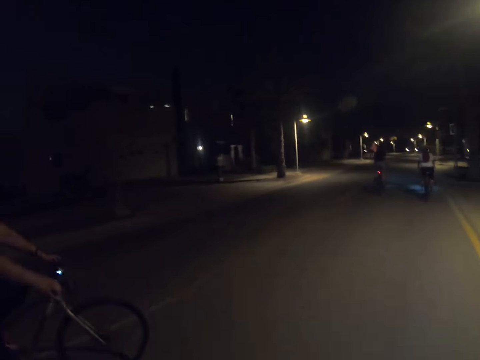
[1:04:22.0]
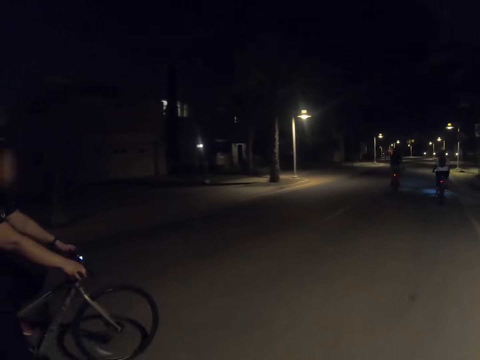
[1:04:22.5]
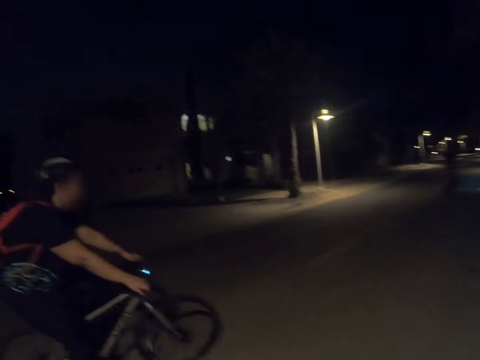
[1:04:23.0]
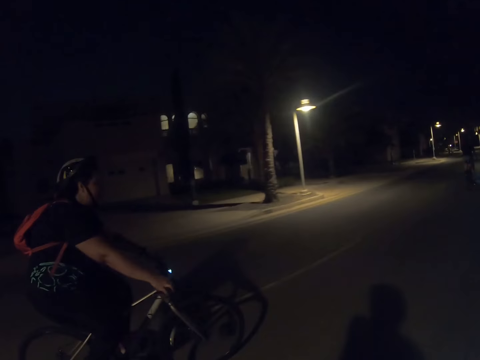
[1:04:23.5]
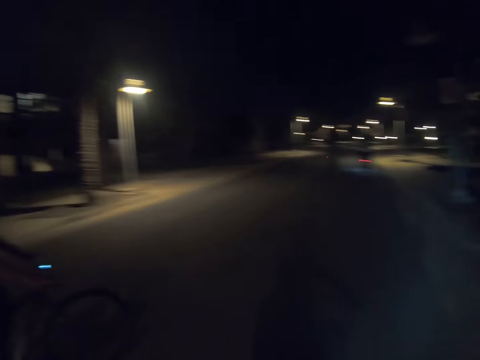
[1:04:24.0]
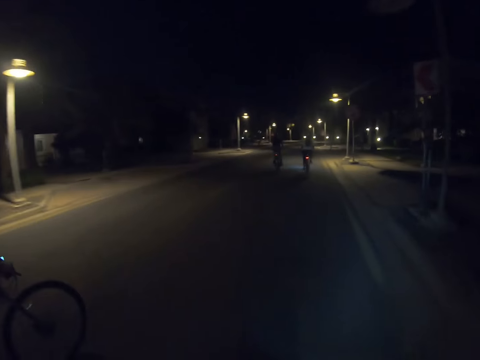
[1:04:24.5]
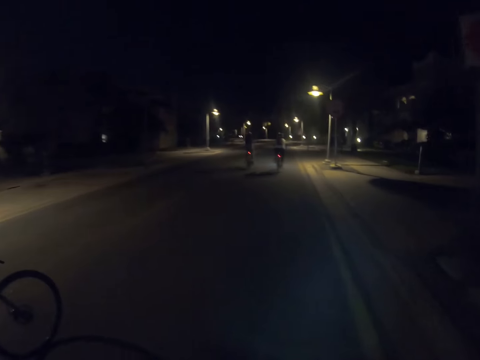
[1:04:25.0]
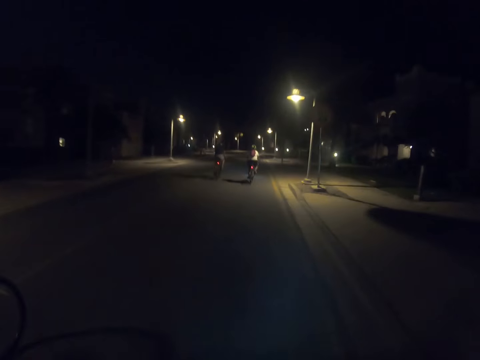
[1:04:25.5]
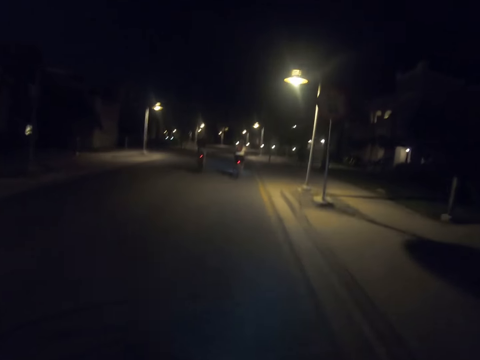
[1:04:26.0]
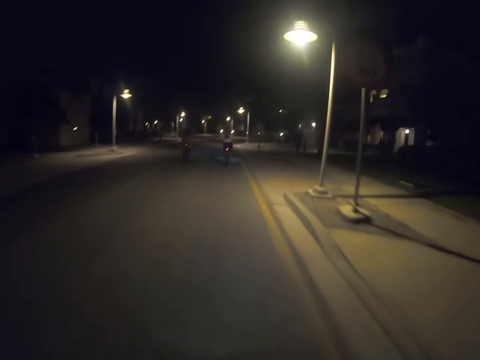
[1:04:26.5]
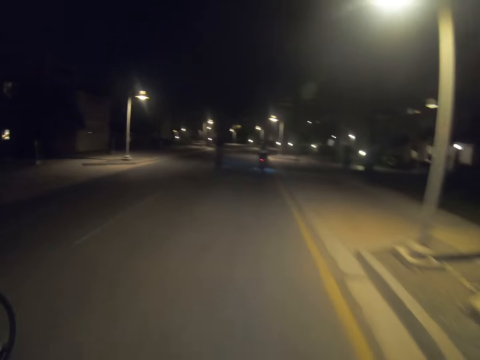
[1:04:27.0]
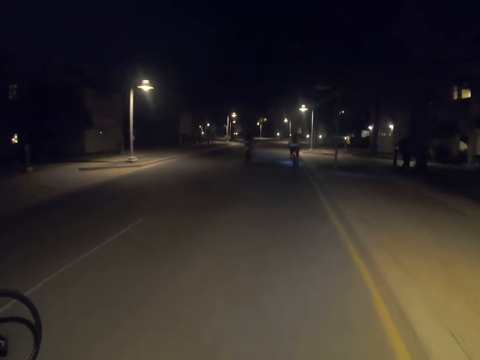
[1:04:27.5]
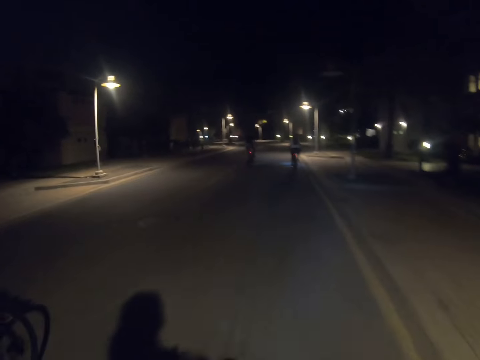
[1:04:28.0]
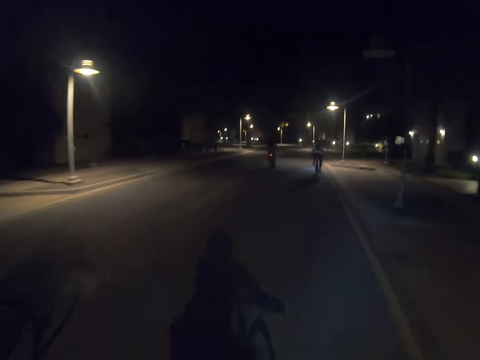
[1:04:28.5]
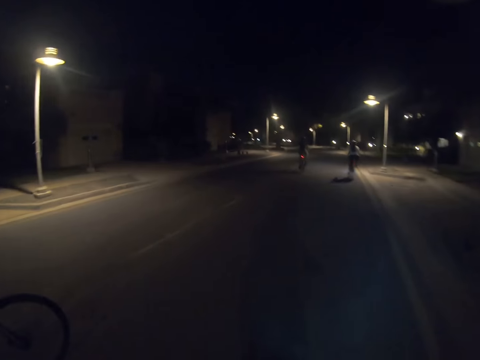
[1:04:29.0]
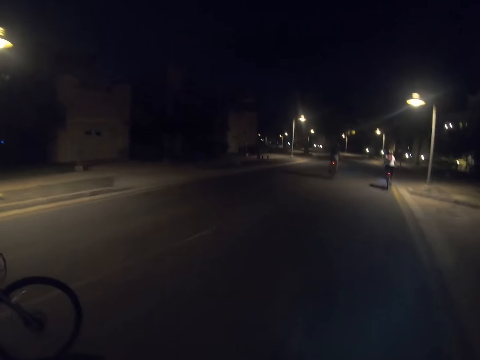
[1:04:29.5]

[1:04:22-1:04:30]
The camera wearer stares around on the road. They ride a bicycle on the road.

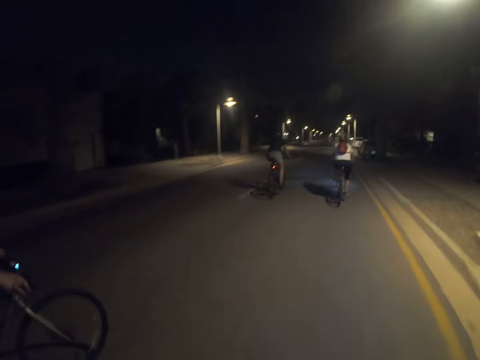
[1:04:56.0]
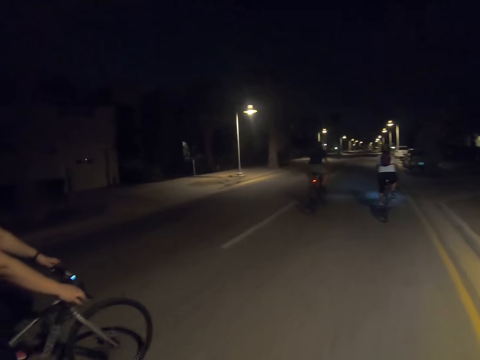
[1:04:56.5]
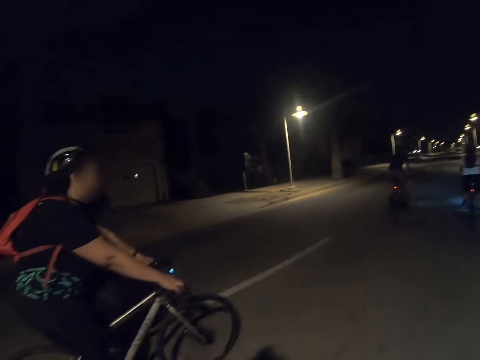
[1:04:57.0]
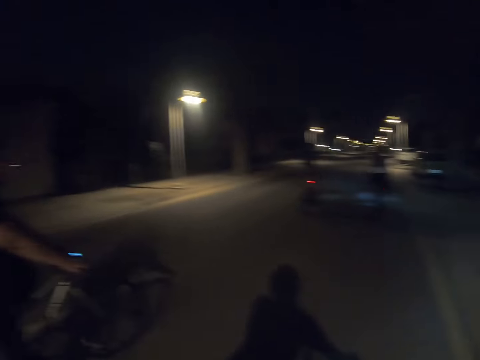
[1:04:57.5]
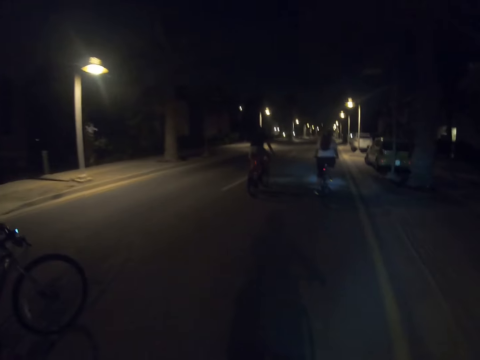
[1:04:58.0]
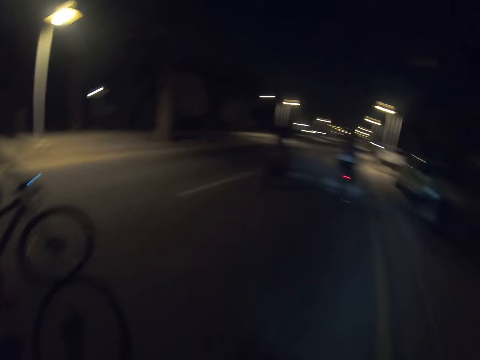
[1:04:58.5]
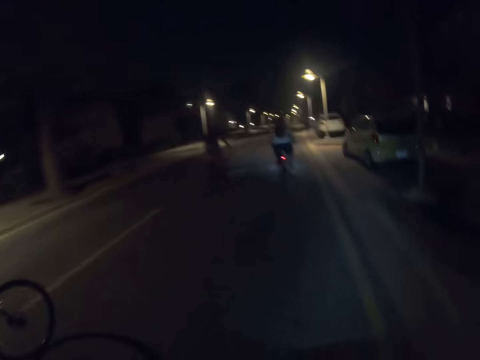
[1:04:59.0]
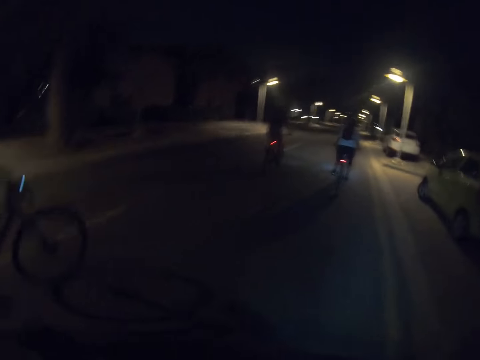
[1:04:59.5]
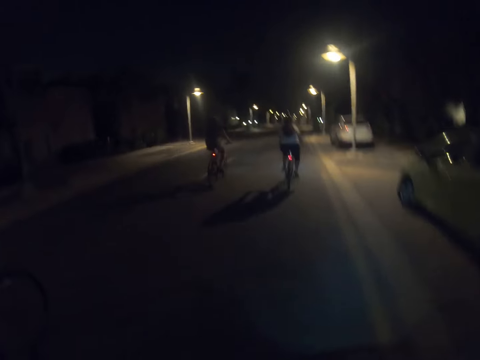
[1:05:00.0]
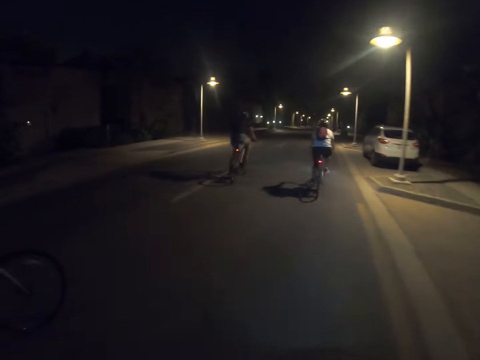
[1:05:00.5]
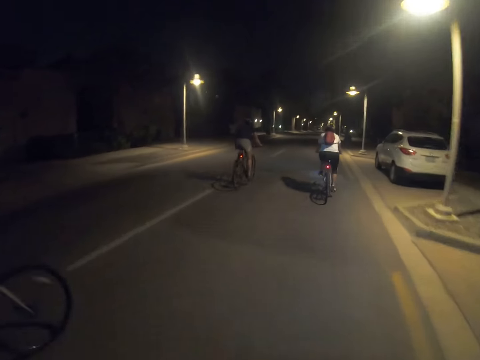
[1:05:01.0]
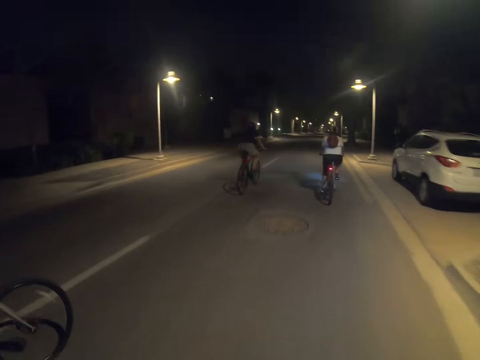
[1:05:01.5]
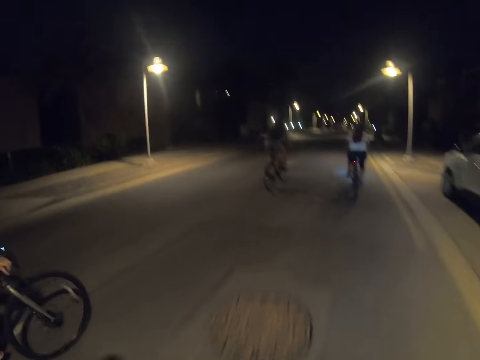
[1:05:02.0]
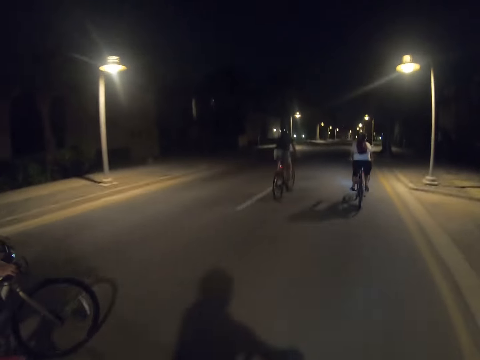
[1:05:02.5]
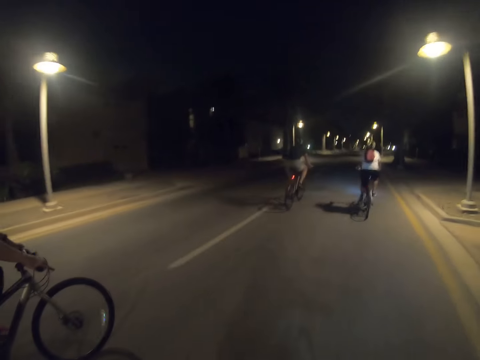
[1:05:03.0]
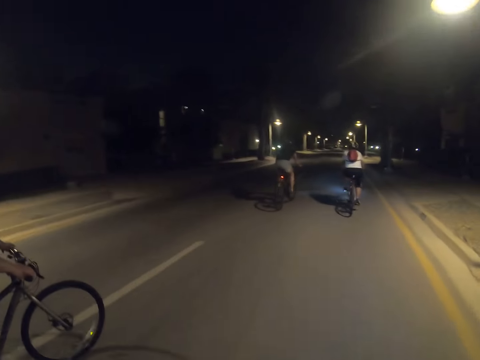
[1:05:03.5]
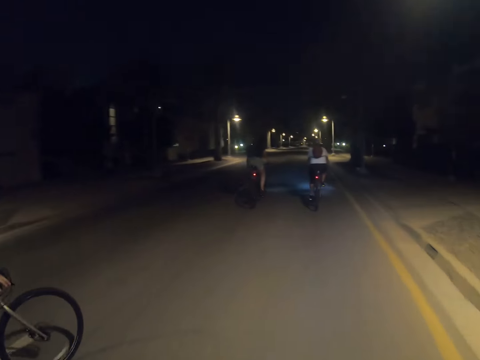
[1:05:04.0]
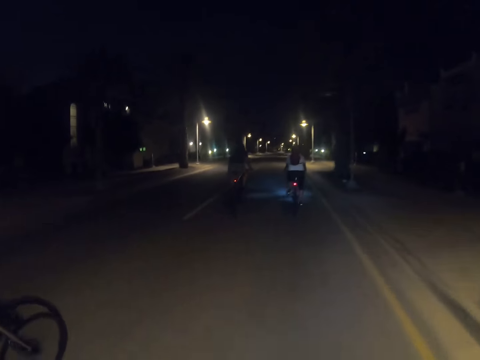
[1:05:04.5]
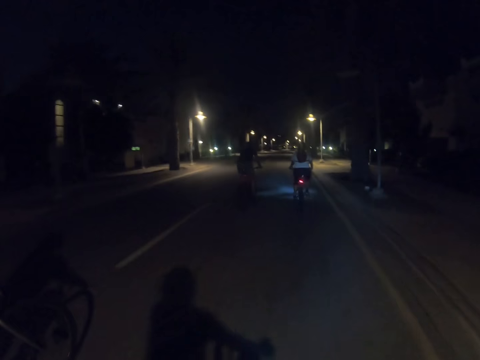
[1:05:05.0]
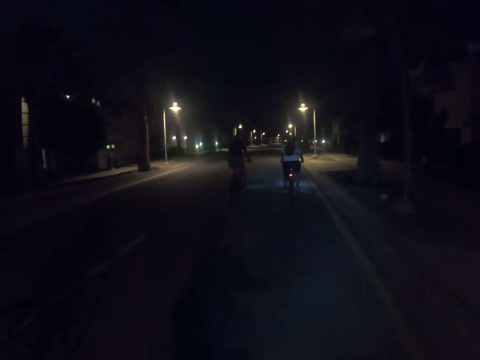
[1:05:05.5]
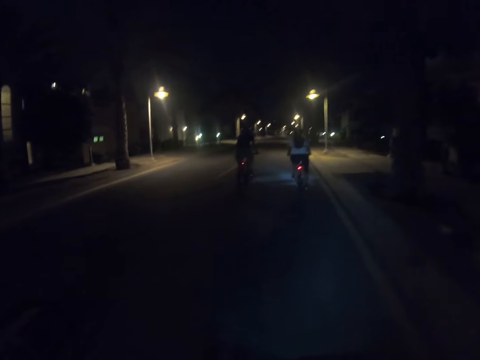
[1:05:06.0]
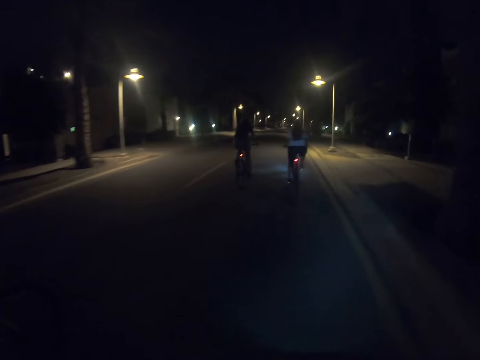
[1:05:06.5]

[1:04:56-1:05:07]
The camera wearer stares around on the road. They ride a bicycle on the road.

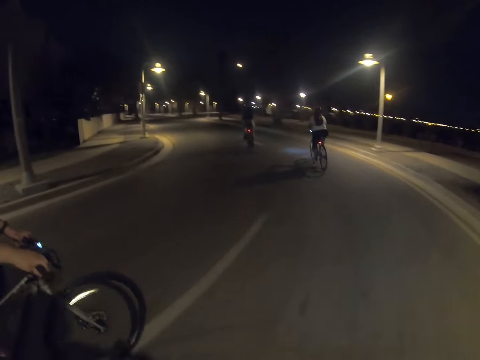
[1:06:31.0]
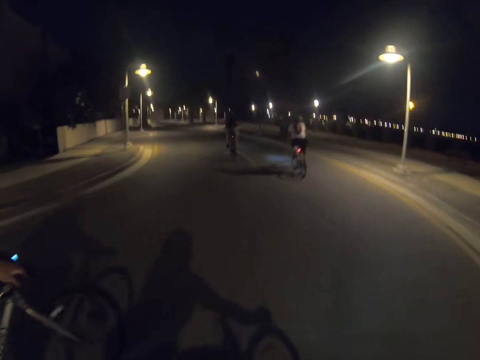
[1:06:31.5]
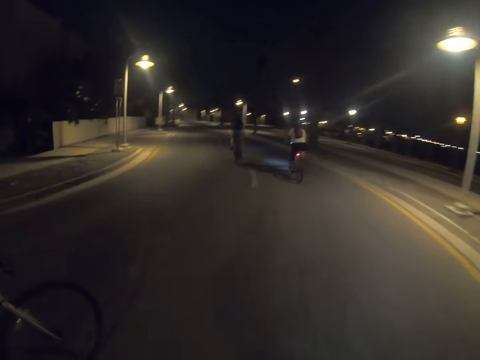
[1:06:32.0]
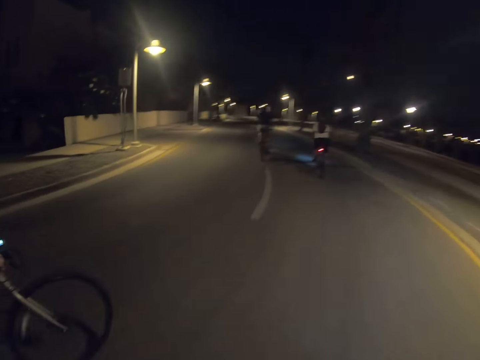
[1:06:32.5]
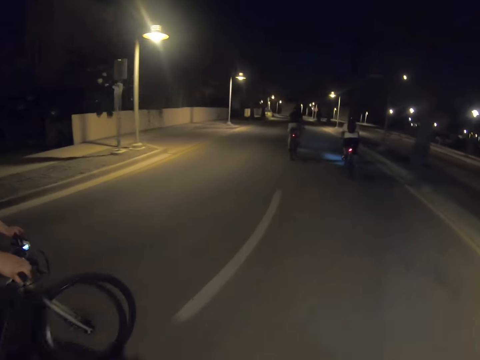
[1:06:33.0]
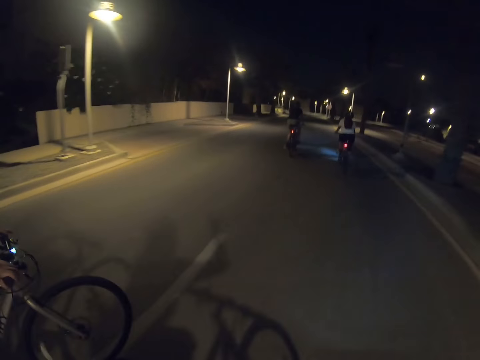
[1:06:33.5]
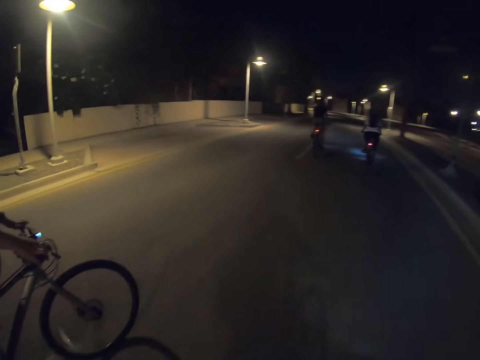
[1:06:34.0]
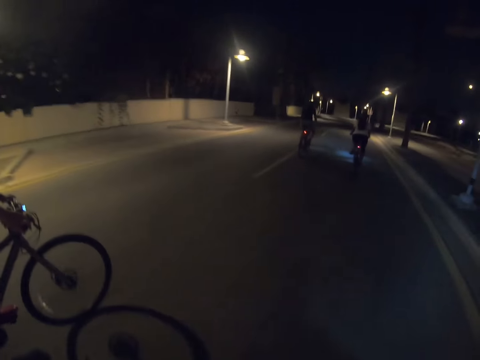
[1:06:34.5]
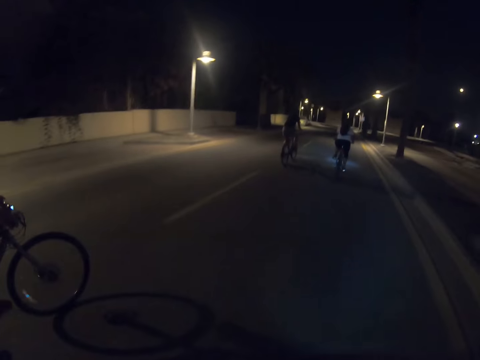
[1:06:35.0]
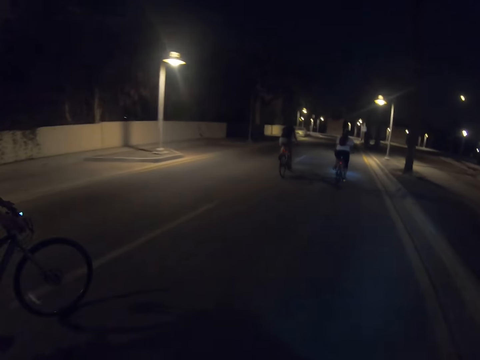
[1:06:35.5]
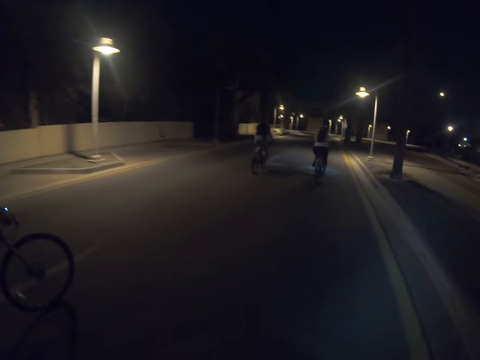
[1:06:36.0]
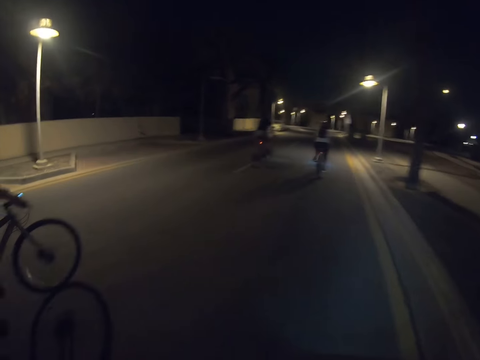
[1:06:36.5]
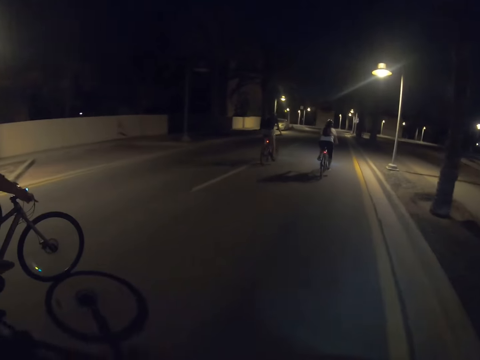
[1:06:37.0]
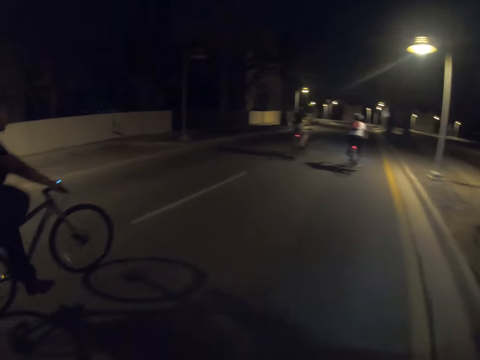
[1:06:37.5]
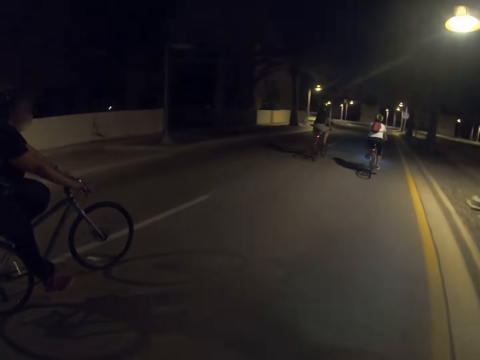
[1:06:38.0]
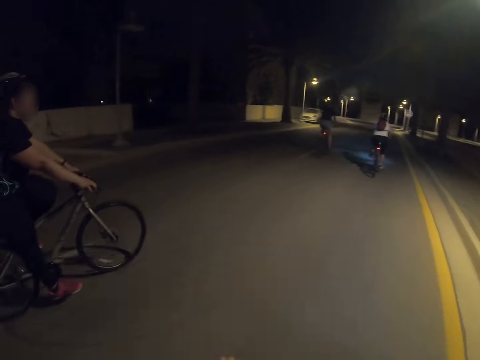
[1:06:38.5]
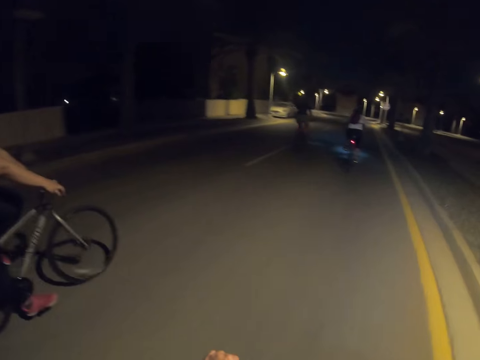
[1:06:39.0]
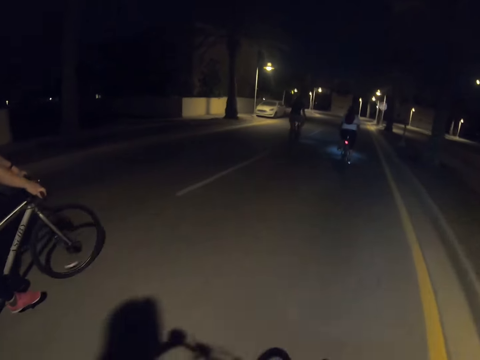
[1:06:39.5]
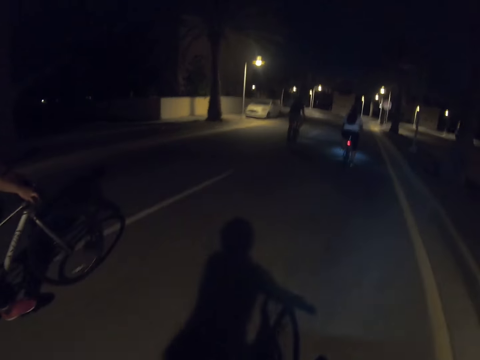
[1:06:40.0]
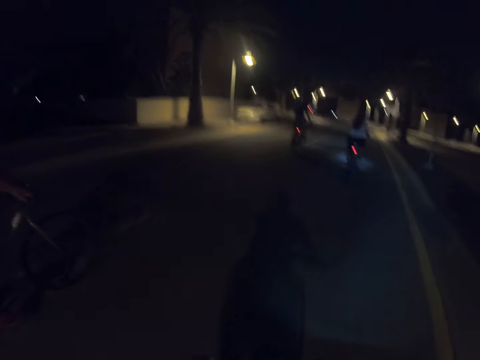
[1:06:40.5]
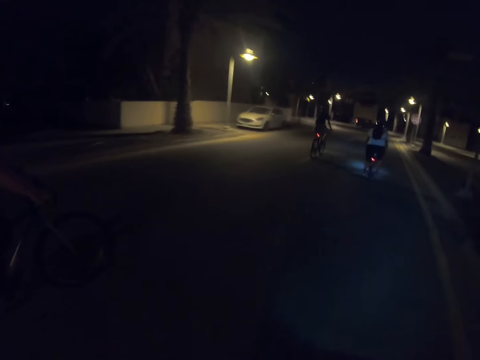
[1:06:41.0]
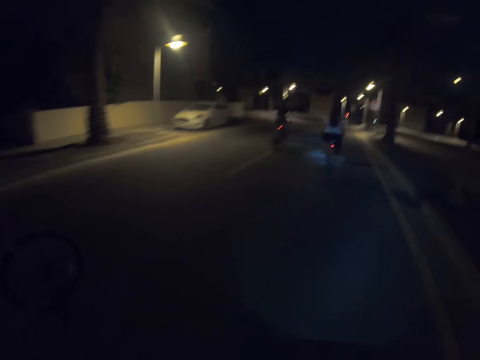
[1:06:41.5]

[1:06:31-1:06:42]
The camera wearer, a person, another person, a third person and a fourth person make a left turn.
